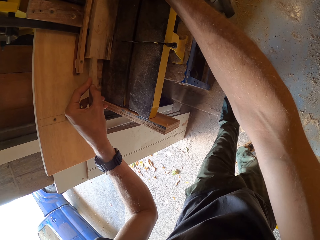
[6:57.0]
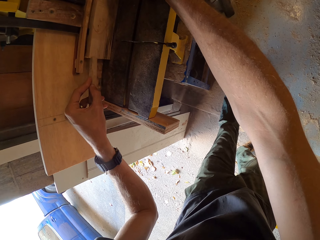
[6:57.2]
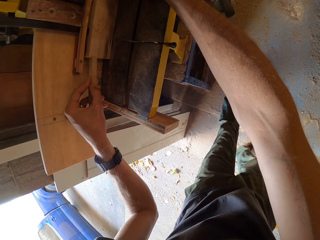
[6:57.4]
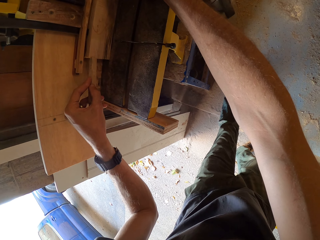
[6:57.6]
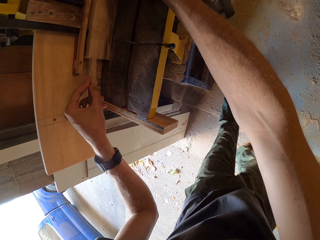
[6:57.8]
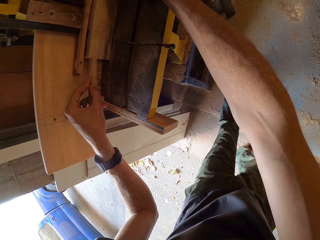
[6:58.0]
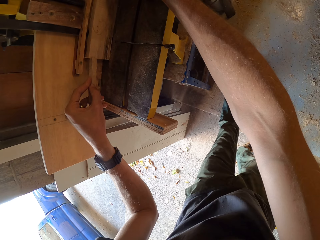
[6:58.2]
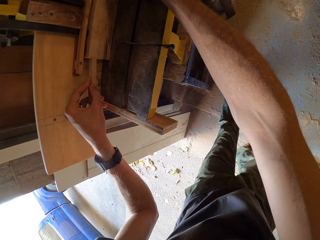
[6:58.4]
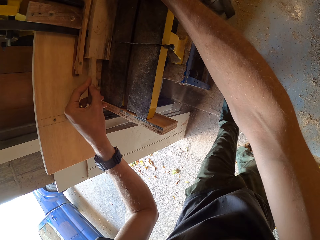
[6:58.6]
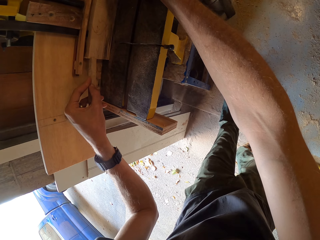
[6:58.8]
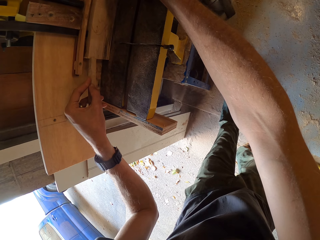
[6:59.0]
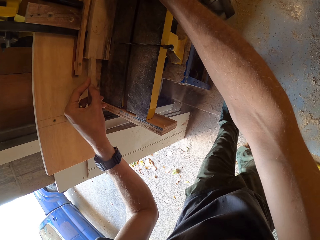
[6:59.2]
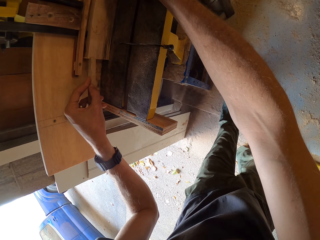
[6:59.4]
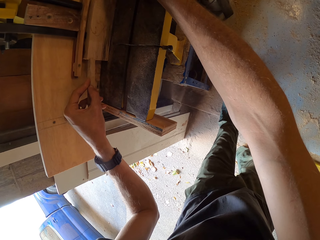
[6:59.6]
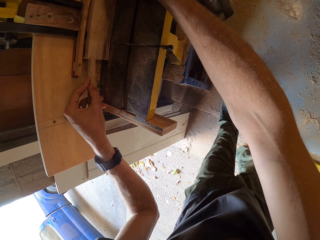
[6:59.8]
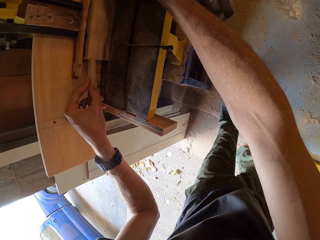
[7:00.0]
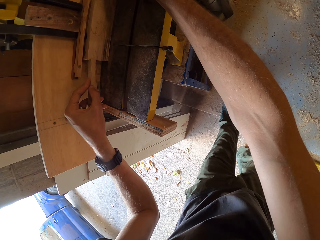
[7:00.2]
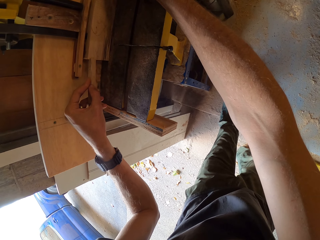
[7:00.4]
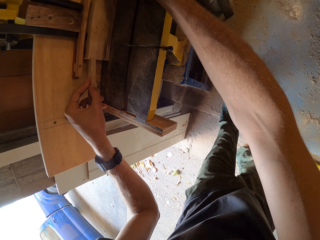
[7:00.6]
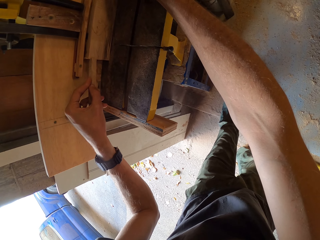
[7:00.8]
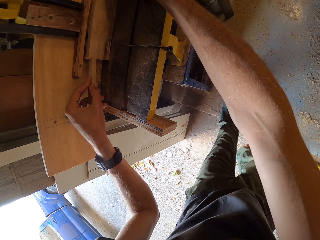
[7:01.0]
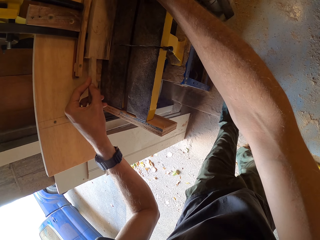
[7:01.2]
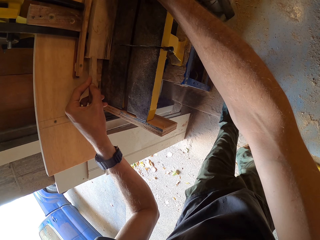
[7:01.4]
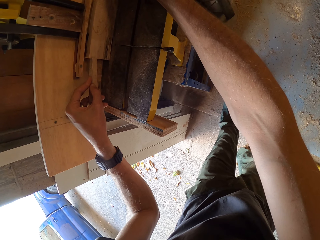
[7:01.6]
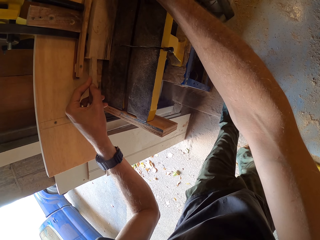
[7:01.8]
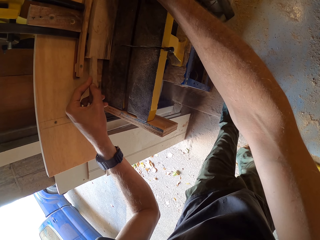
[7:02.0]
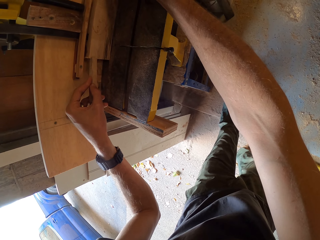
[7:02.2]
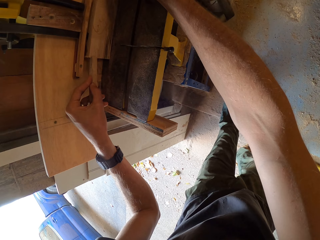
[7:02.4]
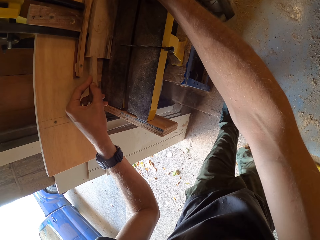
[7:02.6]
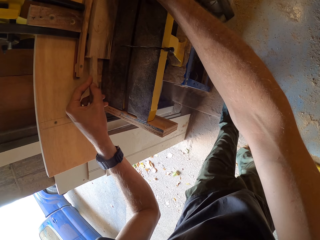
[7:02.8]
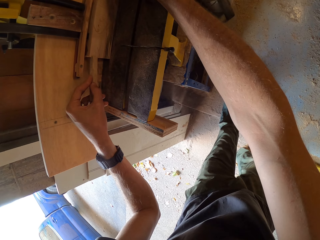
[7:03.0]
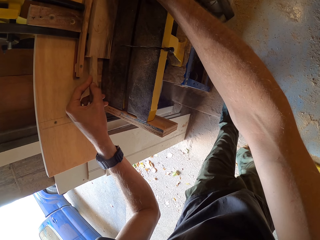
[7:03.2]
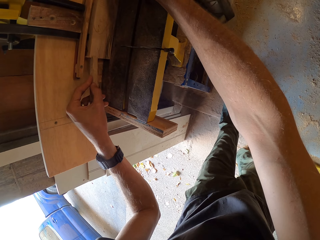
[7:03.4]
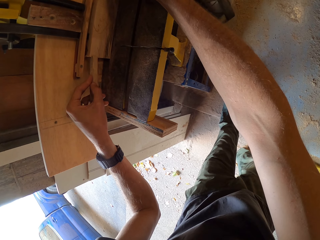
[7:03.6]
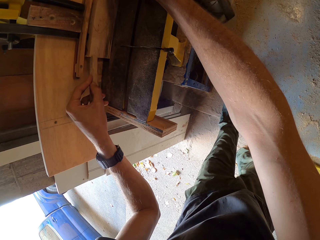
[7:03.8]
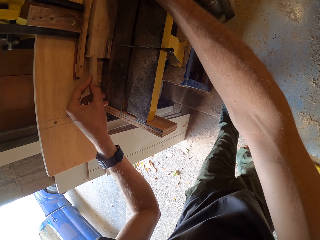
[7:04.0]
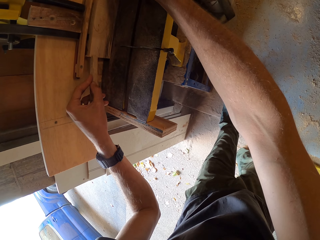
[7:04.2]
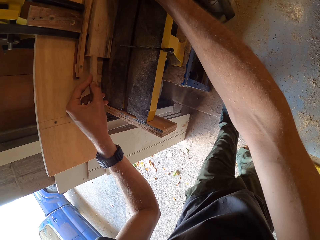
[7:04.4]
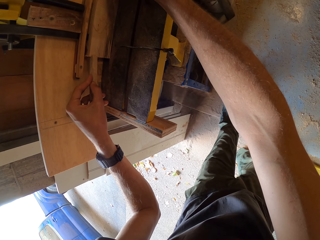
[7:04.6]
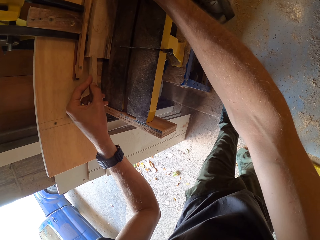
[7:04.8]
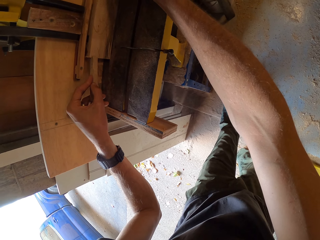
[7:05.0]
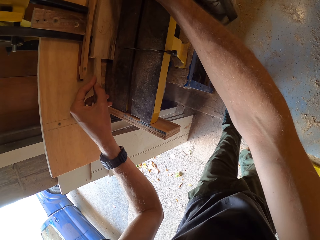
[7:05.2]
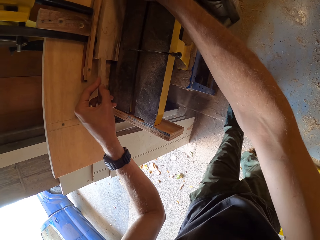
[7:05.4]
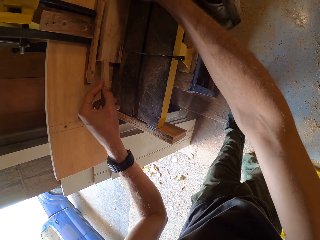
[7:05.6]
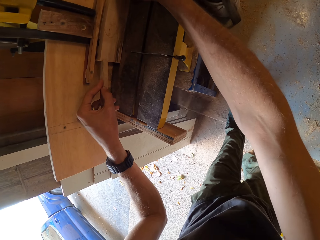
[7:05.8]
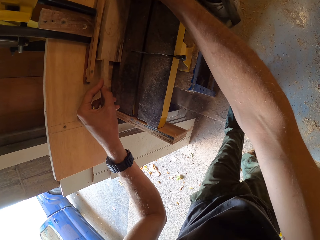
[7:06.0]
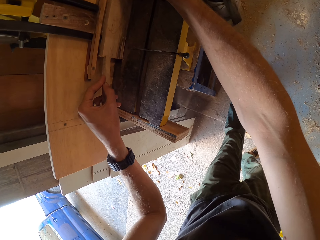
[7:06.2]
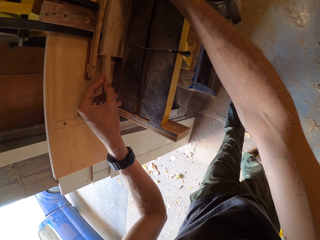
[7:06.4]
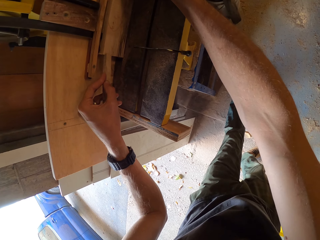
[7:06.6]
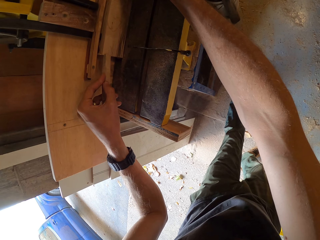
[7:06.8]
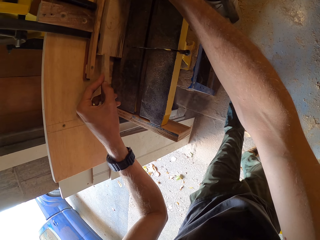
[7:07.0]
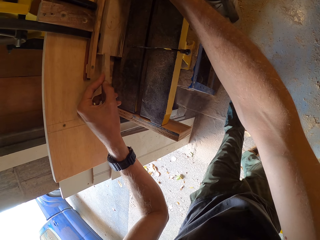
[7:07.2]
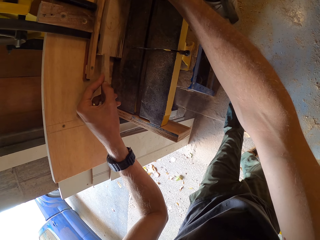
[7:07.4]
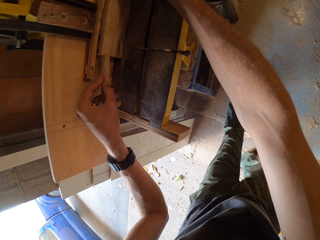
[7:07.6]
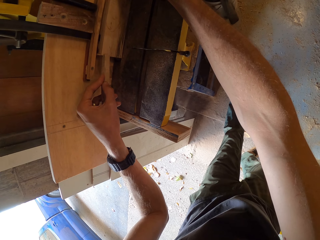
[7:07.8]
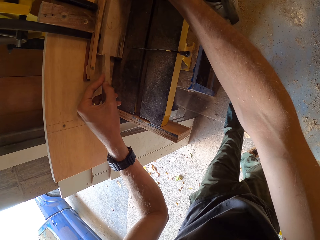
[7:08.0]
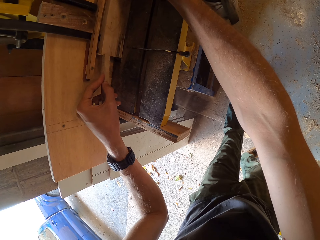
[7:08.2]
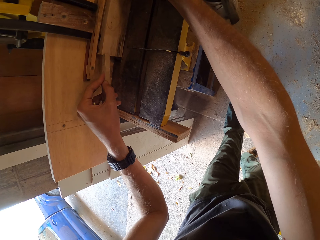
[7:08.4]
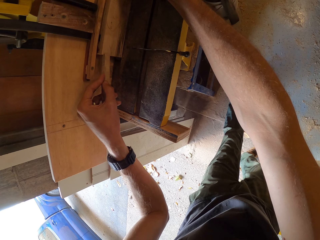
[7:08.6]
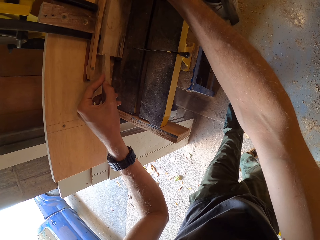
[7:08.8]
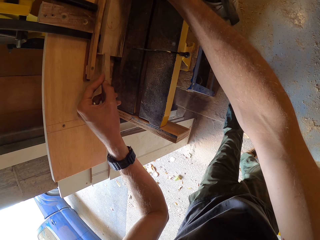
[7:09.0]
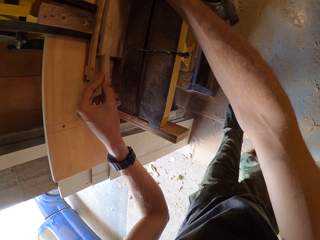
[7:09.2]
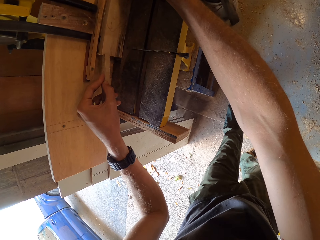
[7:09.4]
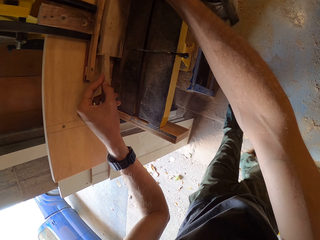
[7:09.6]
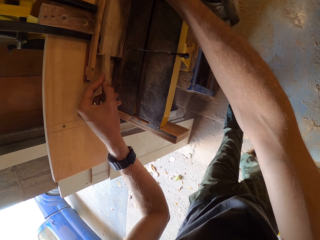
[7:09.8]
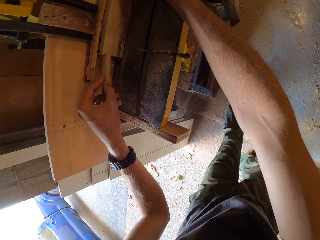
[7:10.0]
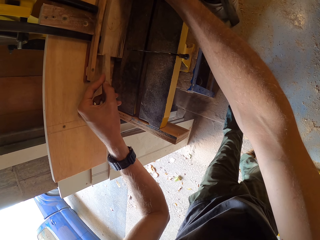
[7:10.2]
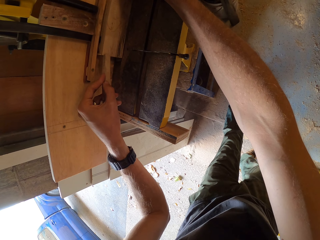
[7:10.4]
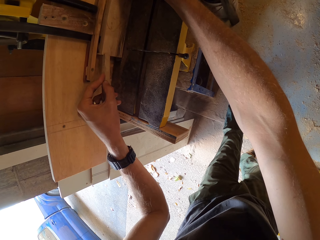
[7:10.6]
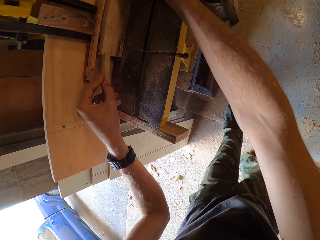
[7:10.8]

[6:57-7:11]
The camera wearer moves the piece of wood through the wood cutter machine. They cut the piece of wood through the wood cutter machine. They cut it again.

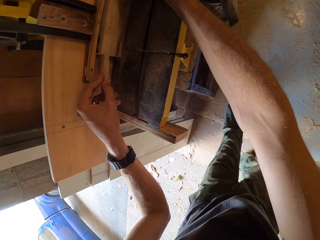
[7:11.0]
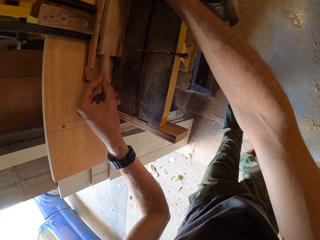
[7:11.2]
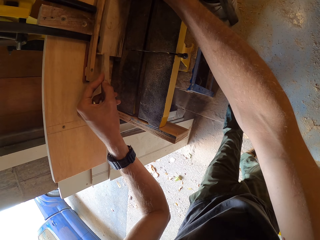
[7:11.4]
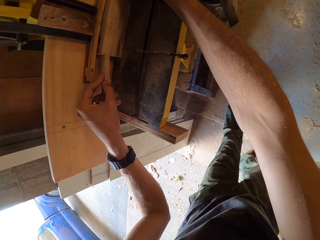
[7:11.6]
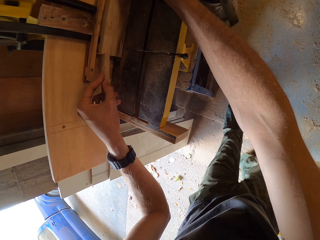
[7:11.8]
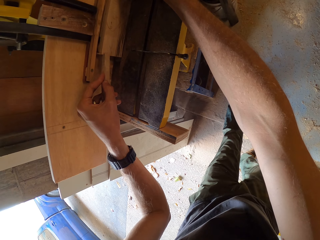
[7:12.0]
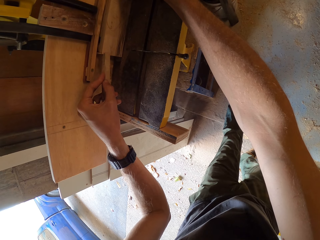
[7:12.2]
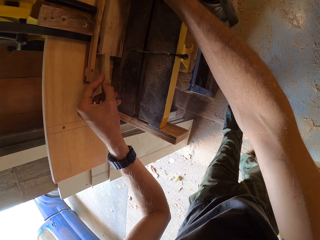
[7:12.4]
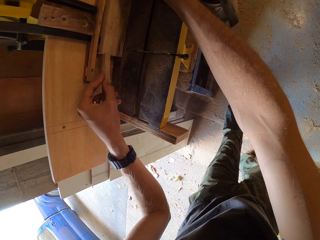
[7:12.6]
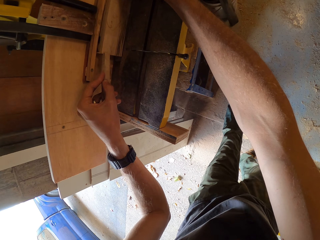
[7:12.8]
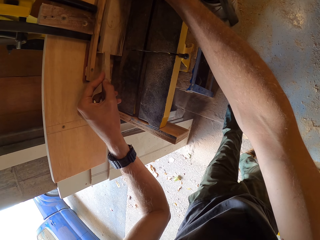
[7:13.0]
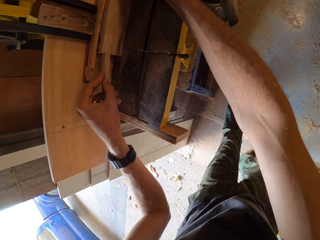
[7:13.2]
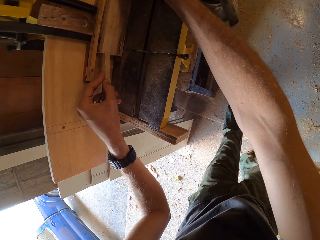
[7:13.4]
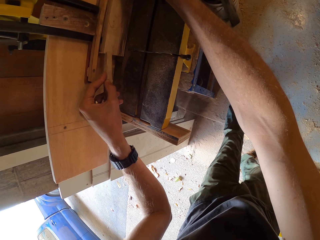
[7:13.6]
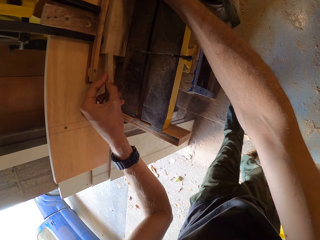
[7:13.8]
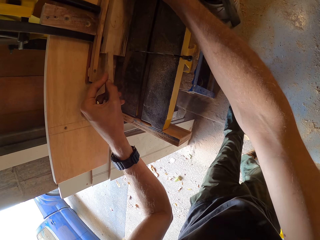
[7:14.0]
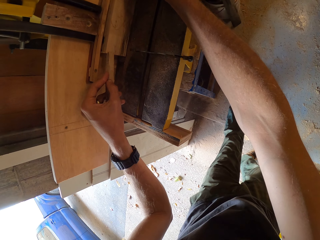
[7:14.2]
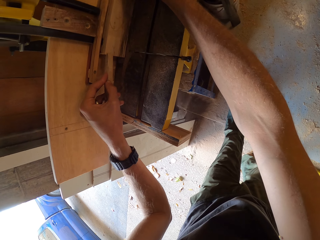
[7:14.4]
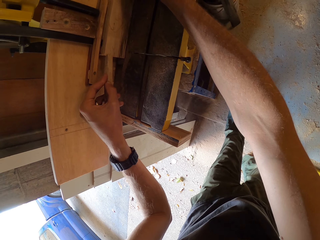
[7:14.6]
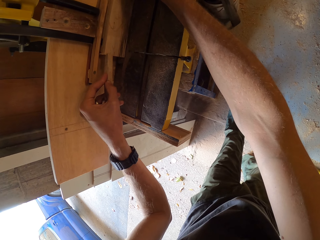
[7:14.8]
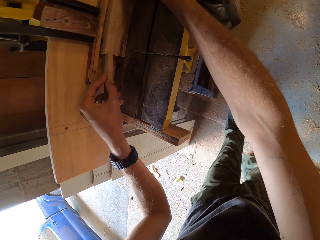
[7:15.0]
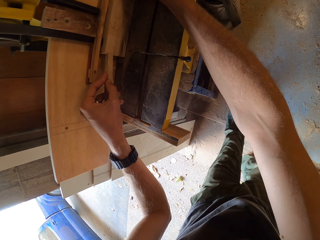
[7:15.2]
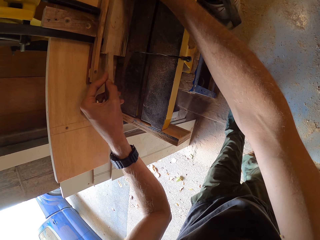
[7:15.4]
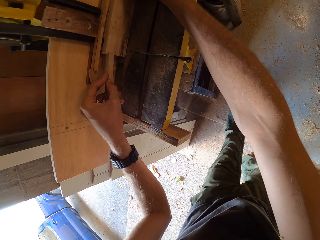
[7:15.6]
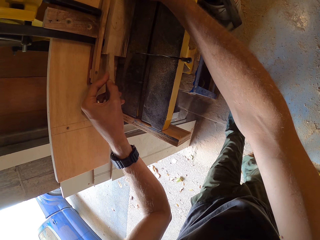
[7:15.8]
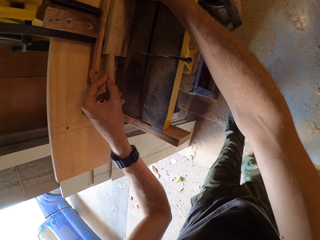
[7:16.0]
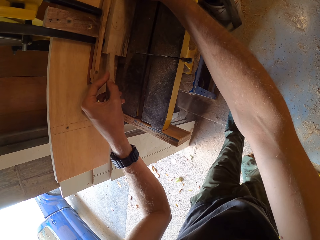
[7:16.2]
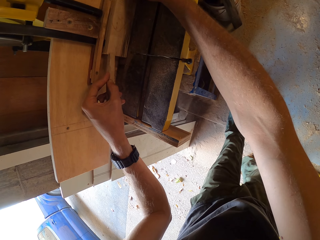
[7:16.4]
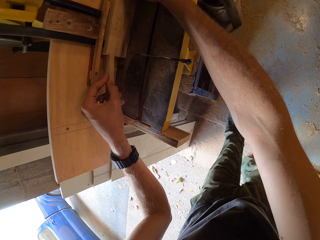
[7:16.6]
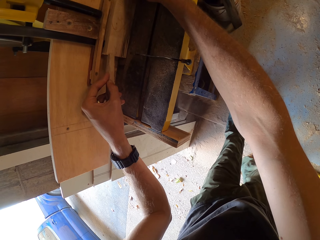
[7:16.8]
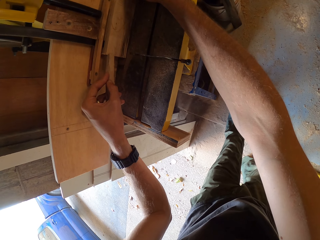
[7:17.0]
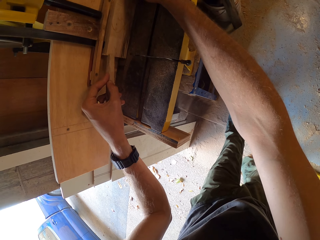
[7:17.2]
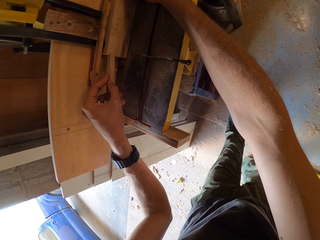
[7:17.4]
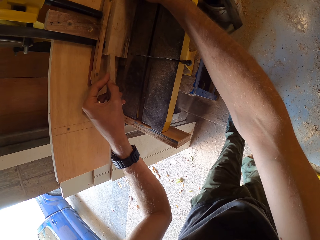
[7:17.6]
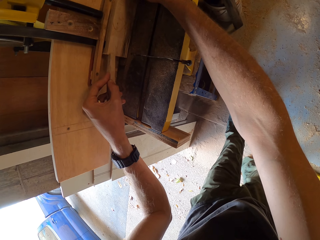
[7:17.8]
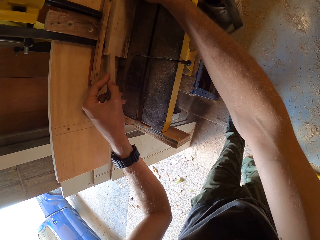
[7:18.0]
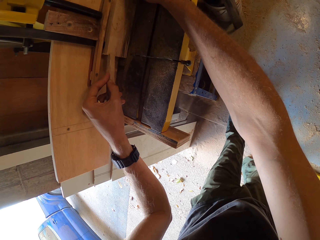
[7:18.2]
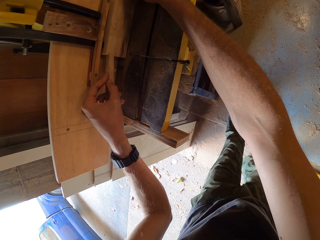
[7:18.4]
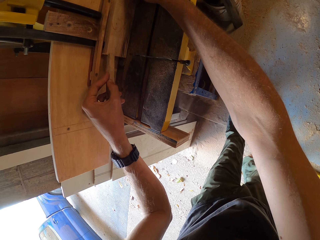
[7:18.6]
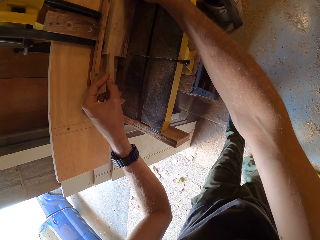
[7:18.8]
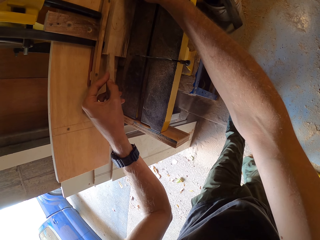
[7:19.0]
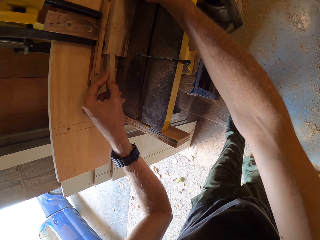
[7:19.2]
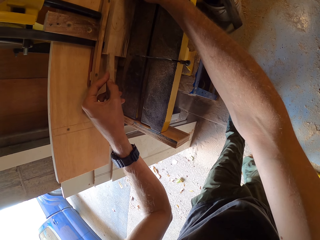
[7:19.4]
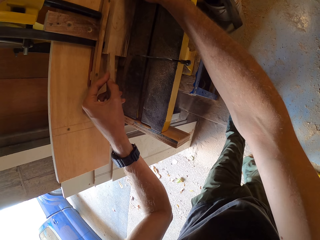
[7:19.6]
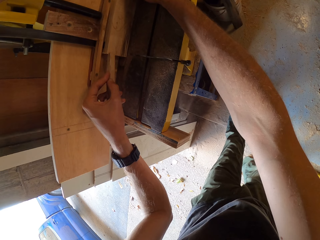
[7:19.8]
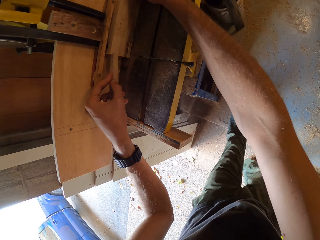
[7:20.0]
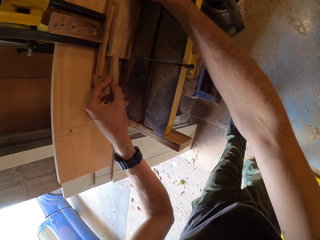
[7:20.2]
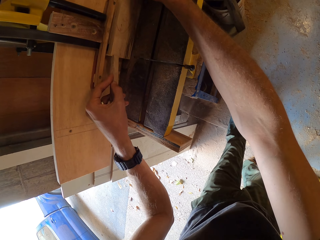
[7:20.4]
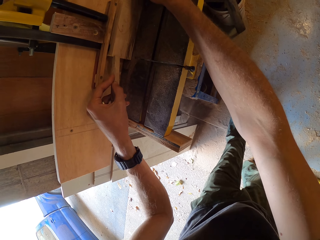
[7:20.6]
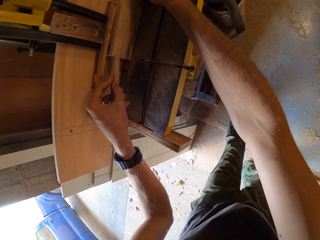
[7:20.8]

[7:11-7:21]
The camera wearer moves the piece of wood through the wood cutter machine. They cut the piece of wood through the wood cutter machine.
